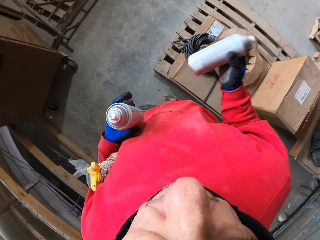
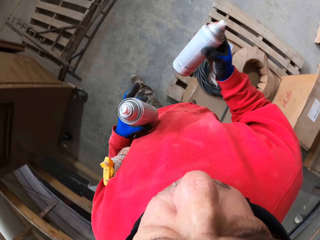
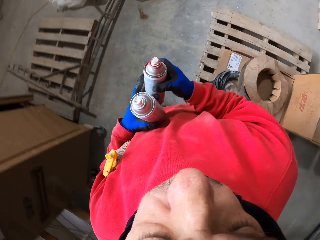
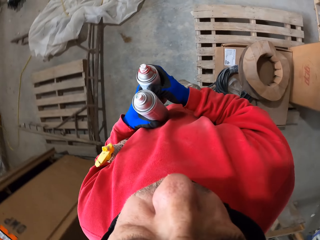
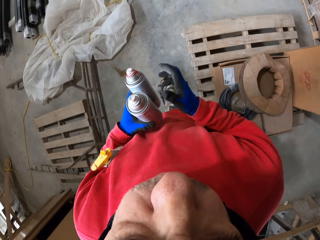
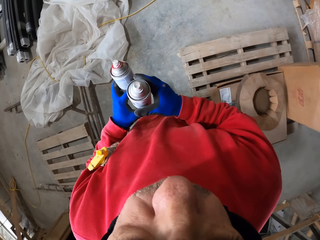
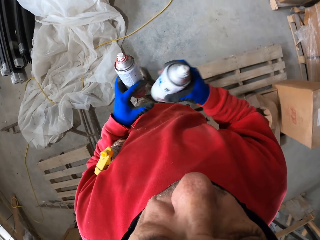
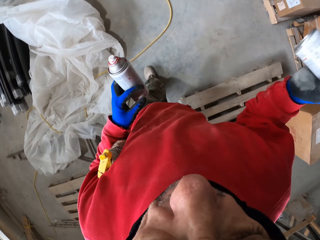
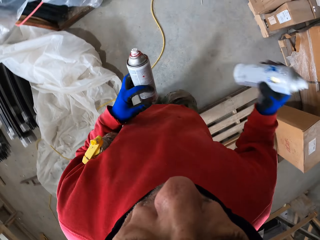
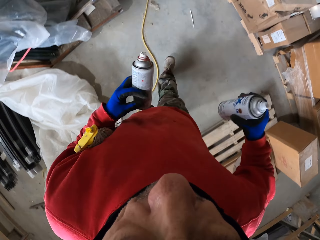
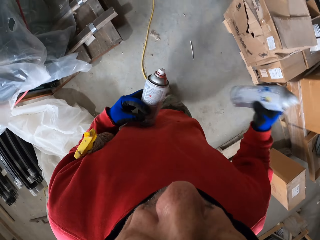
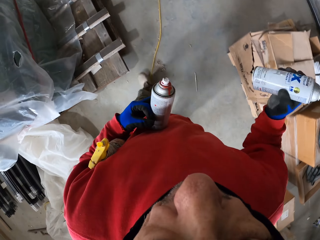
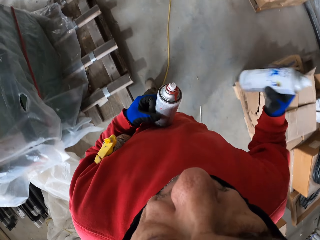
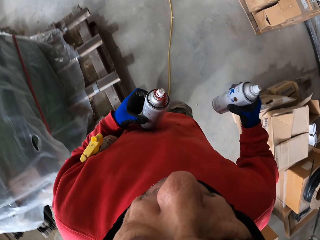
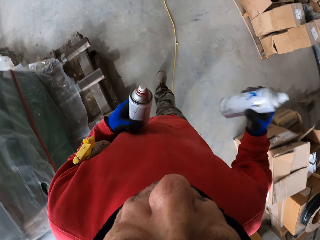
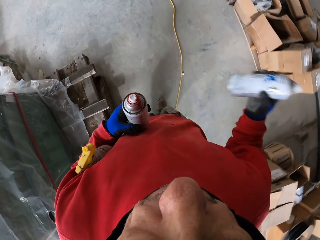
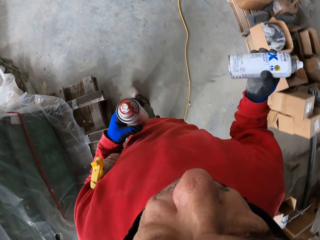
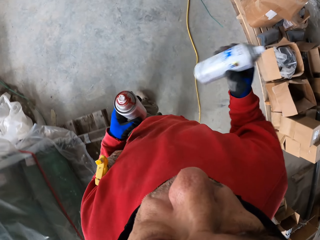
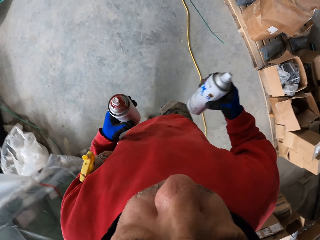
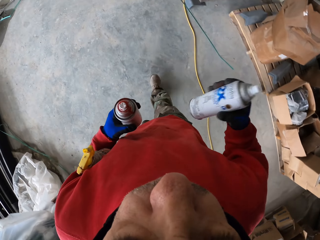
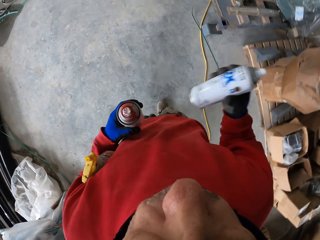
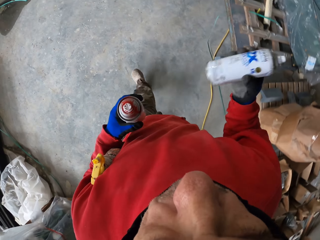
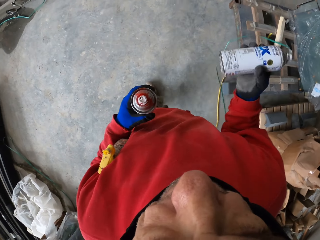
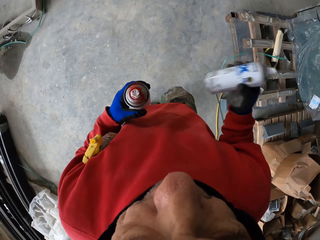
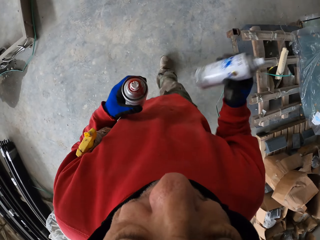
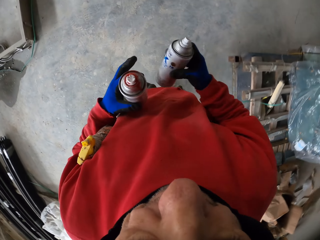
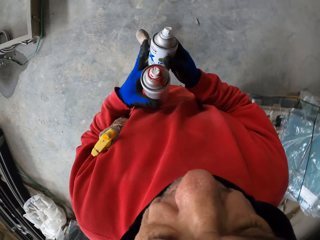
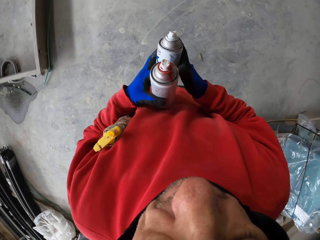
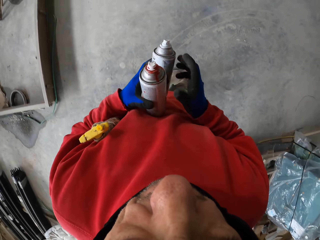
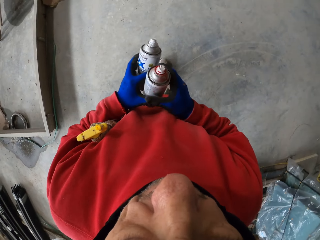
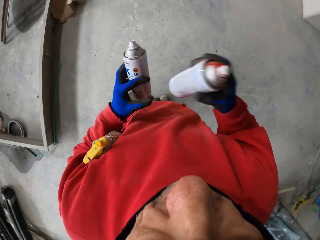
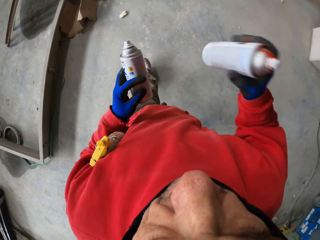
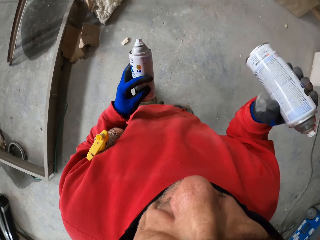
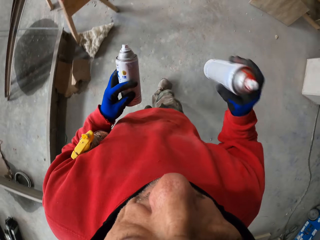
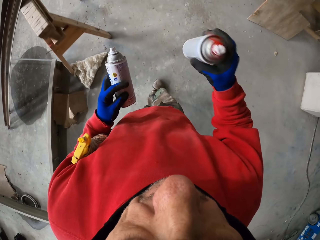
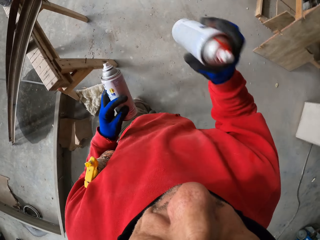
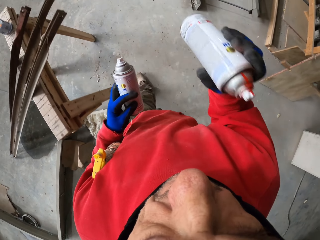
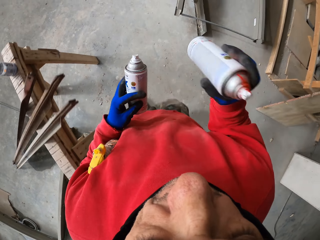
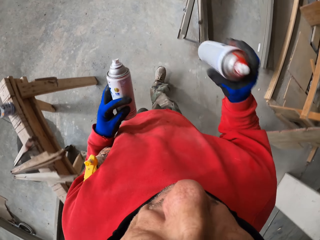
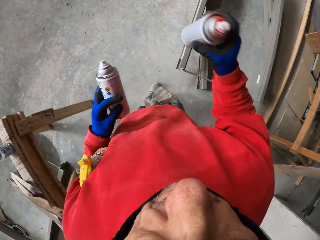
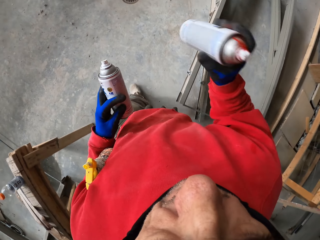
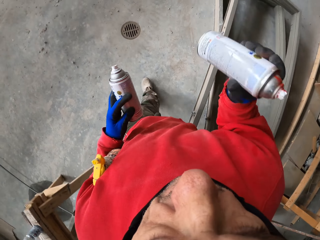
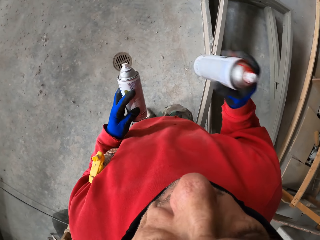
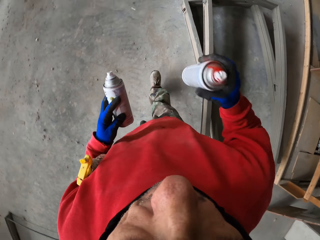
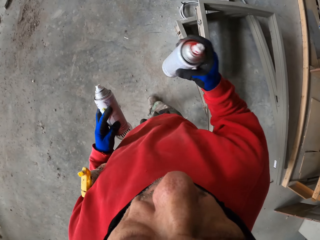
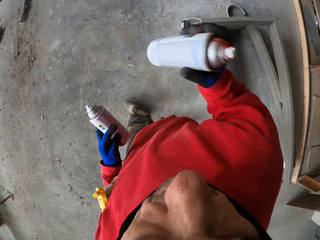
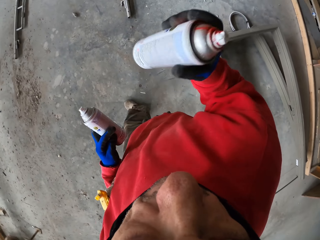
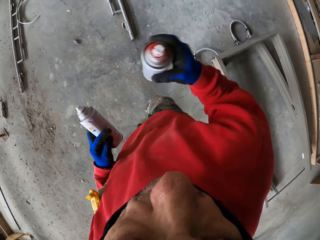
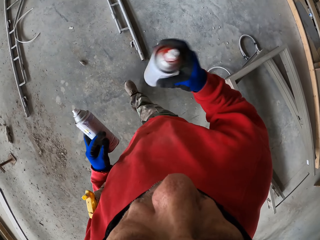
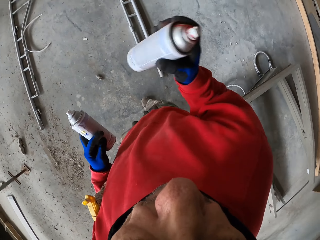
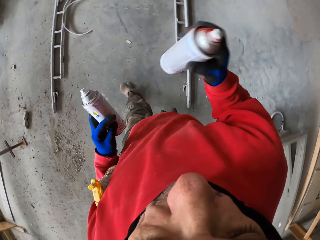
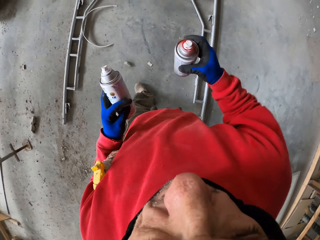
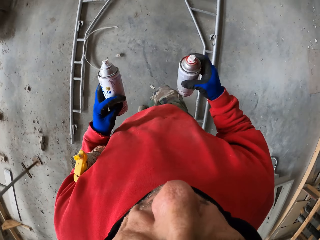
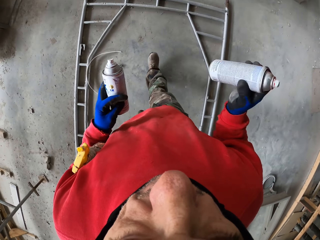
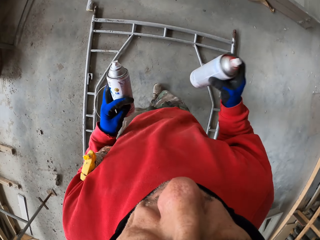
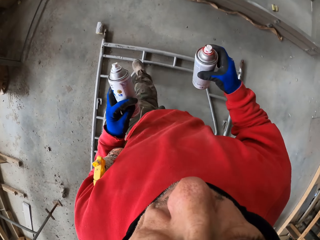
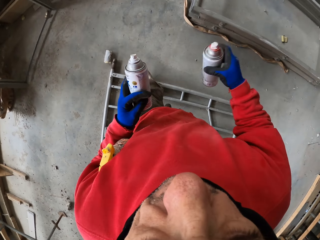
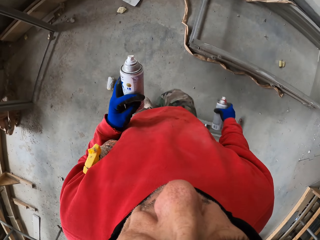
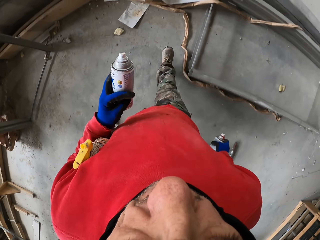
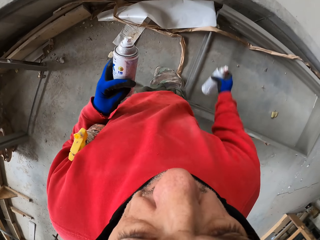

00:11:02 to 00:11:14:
The camera wearer walks, shakes the spray can, and picks the spray can in the hand. They walk, shake the spray can, and pick the spray can in the hand again.

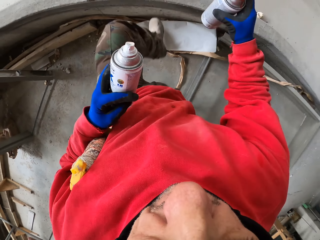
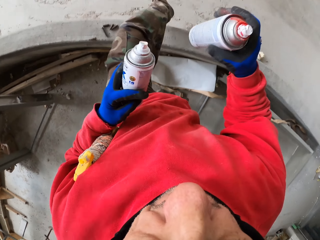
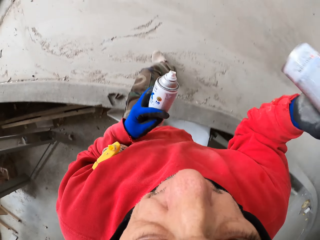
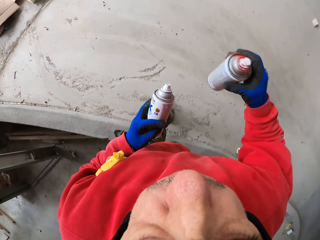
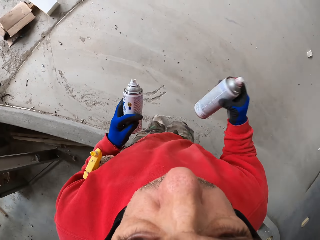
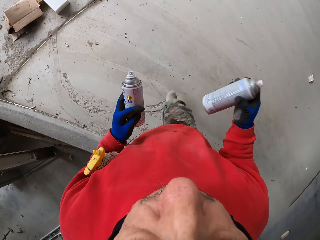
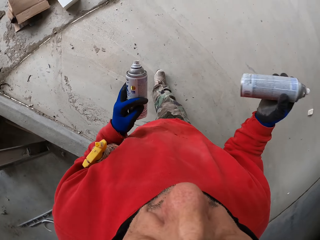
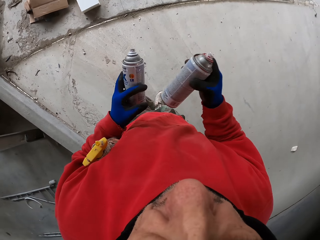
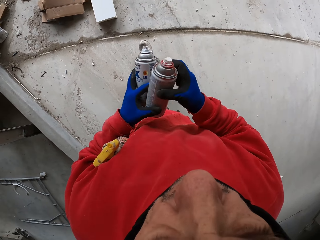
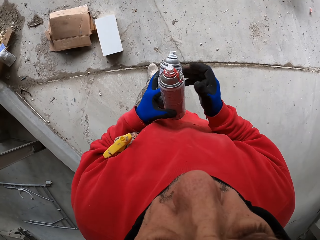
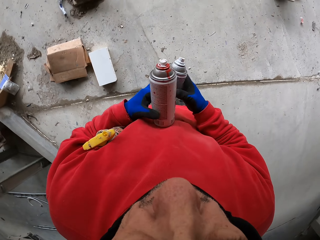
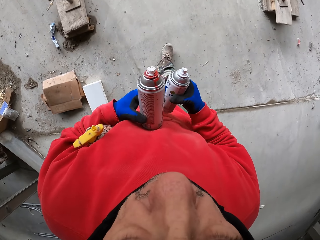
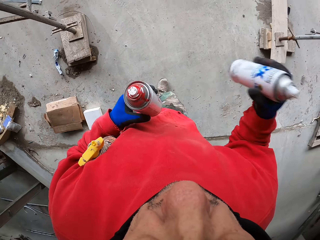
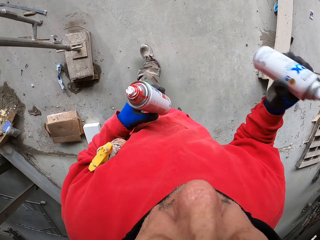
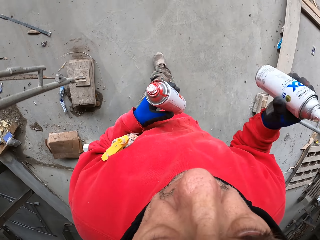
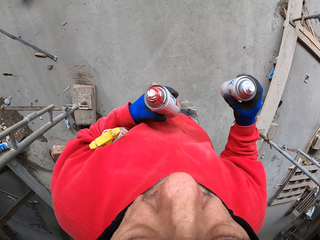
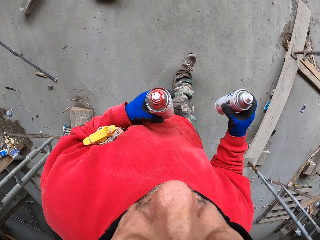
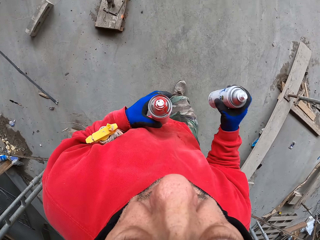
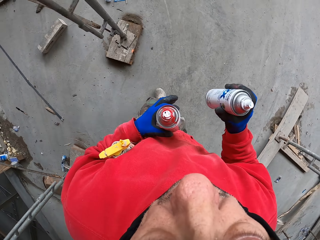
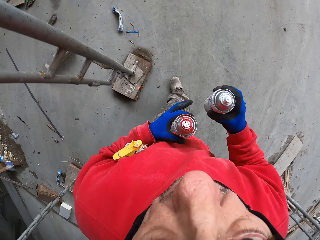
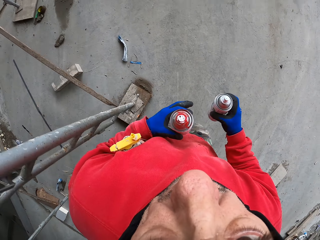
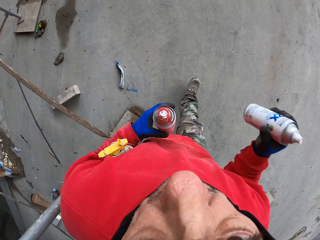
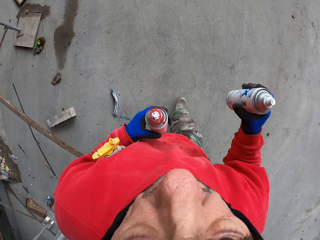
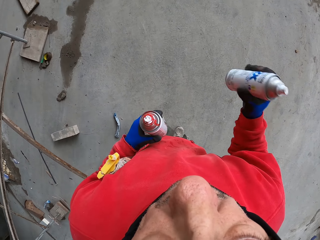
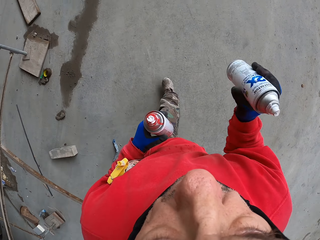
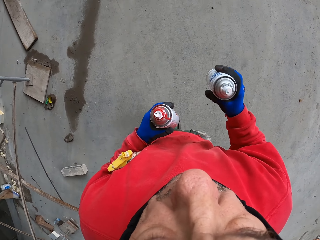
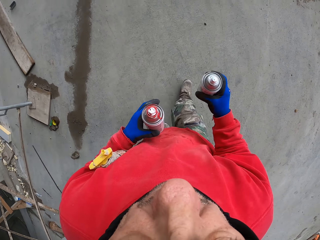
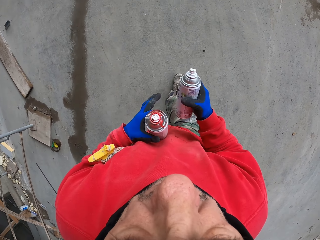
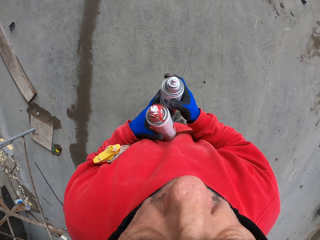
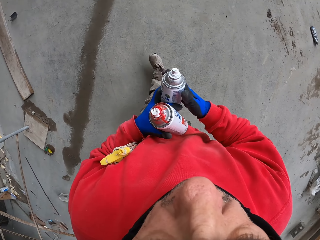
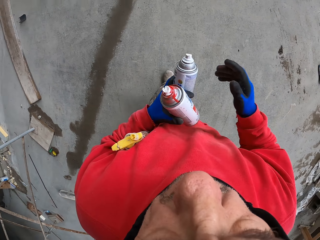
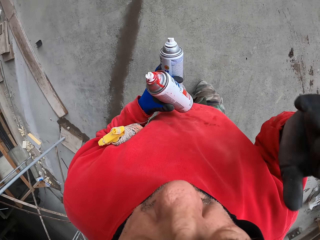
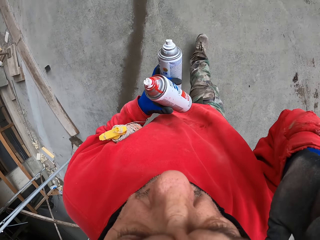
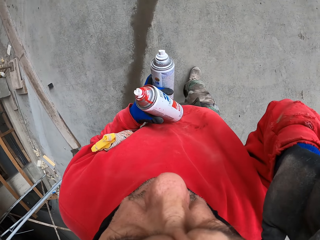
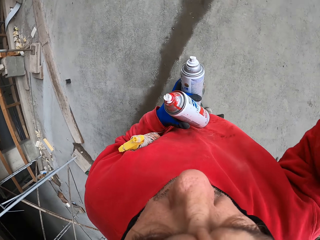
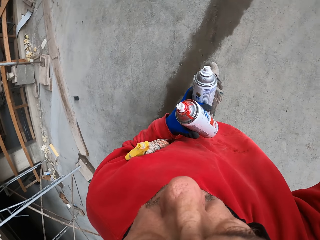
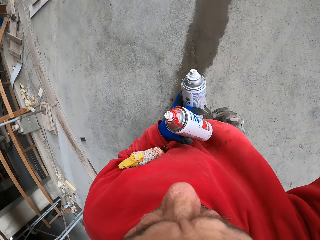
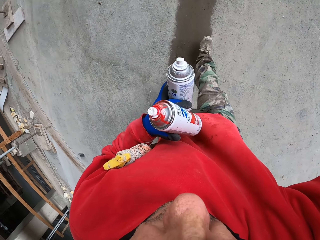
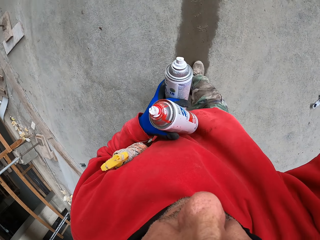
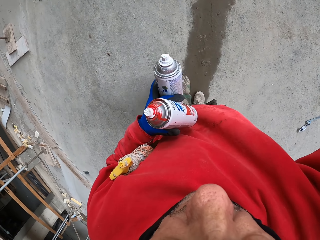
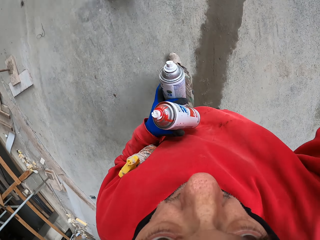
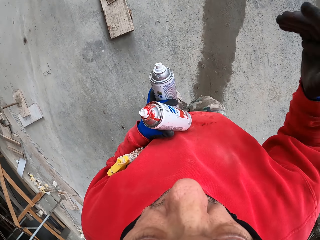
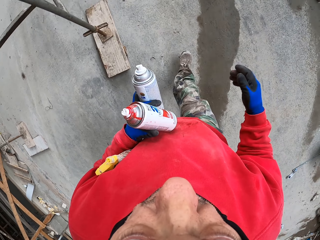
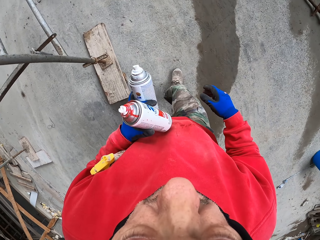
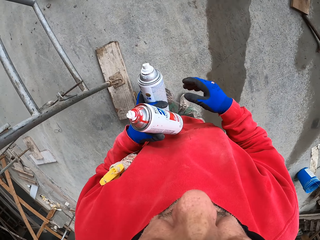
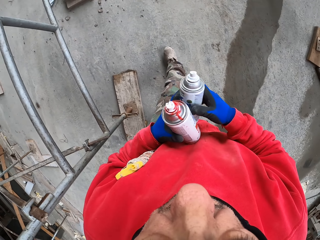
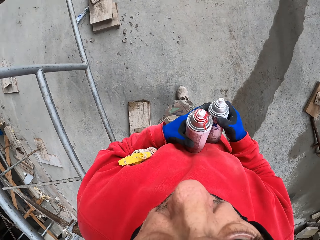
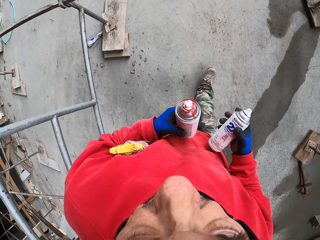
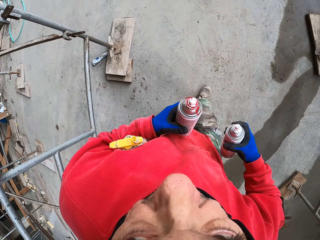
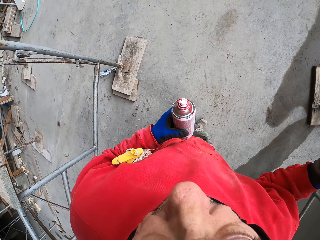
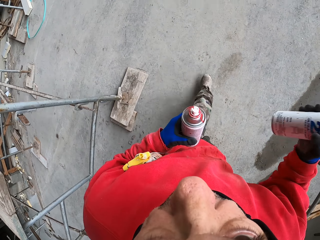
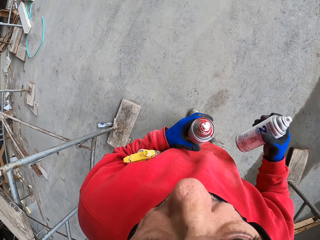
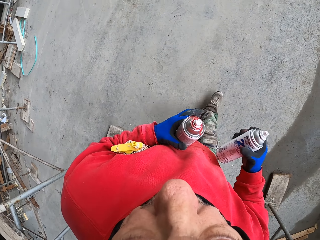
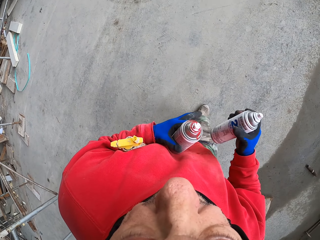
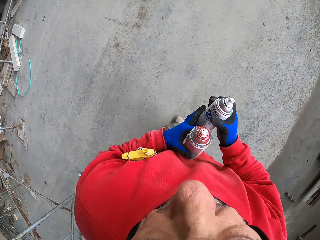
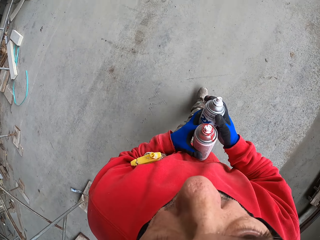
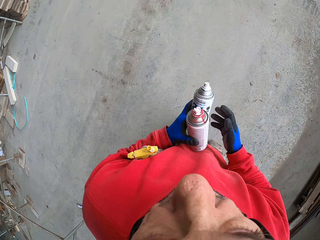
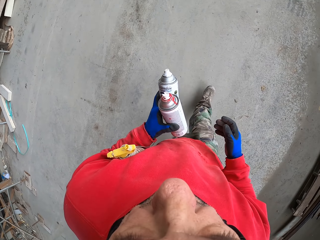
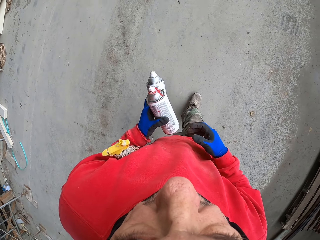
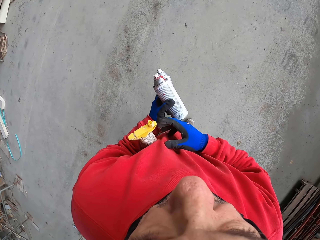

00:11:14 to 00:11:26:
The camera wearer picks a spray can in the hand, walks, and shakes the spray can. They hold the spray can, walk, and lift the hand up. They touch the cap. They walk, shake the spray can, and pick the spray can in the hand.
